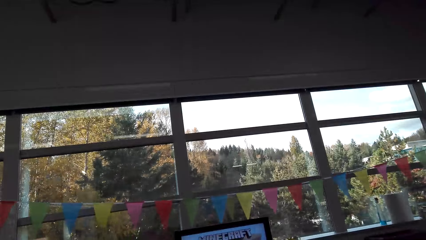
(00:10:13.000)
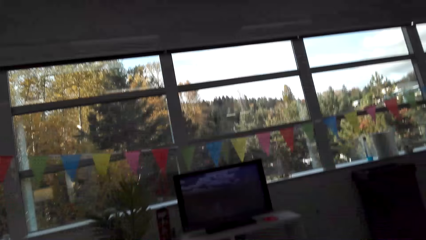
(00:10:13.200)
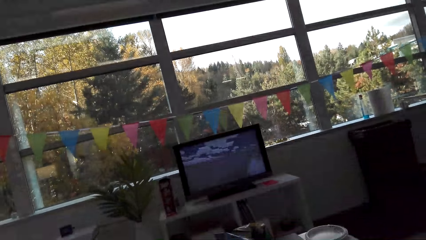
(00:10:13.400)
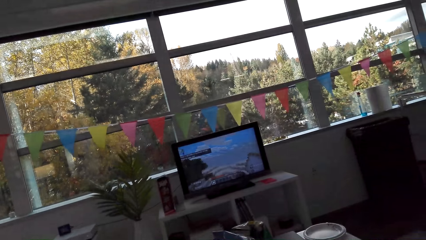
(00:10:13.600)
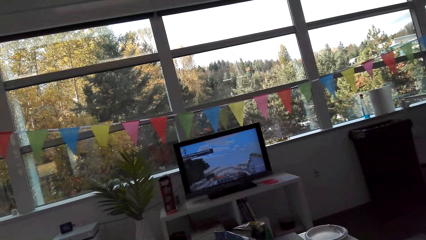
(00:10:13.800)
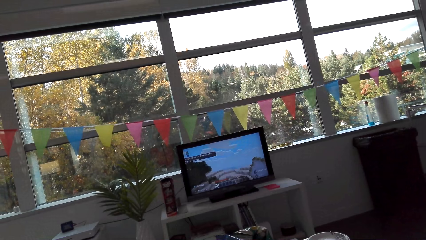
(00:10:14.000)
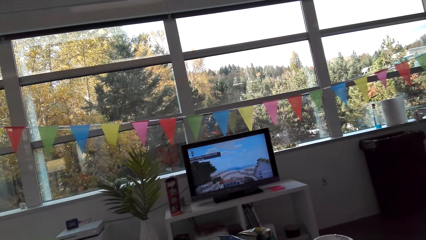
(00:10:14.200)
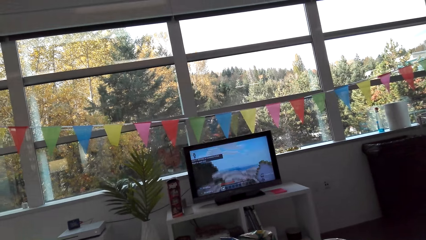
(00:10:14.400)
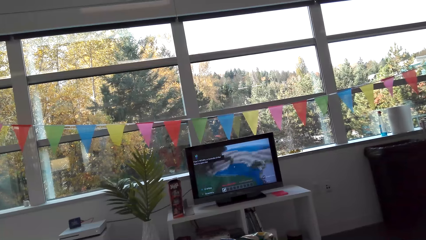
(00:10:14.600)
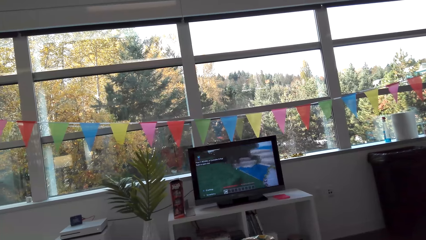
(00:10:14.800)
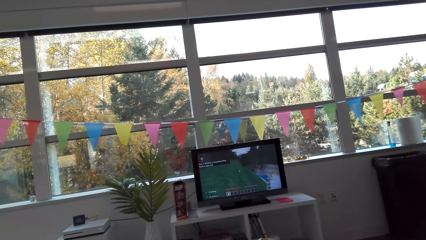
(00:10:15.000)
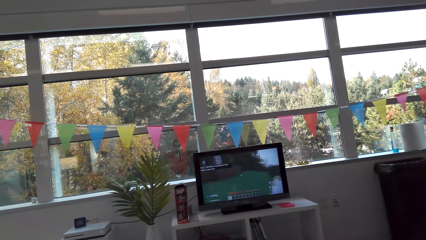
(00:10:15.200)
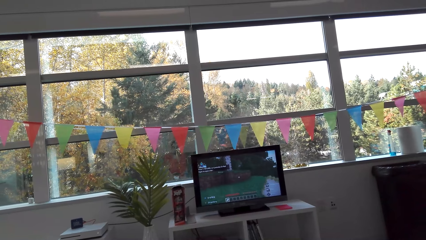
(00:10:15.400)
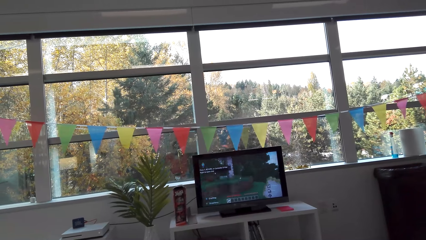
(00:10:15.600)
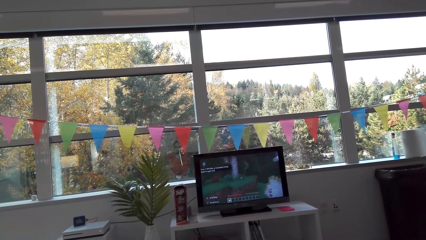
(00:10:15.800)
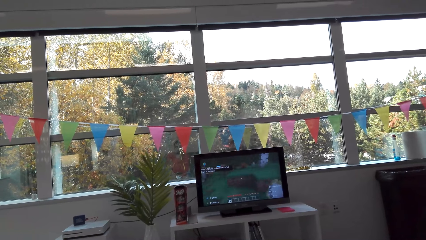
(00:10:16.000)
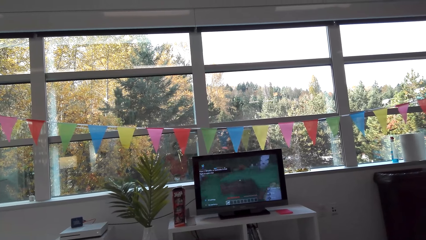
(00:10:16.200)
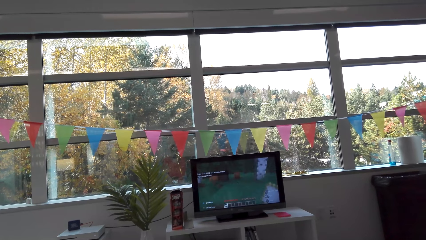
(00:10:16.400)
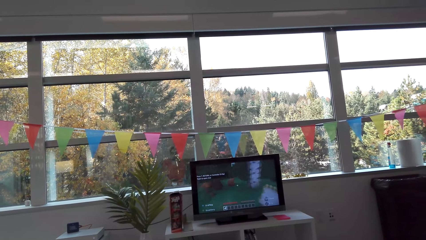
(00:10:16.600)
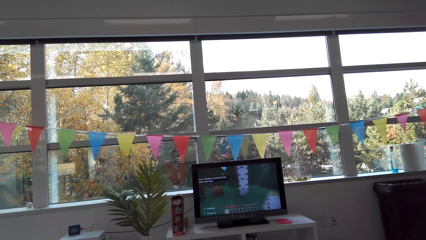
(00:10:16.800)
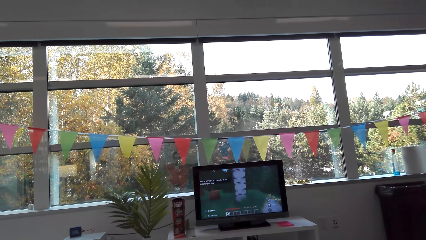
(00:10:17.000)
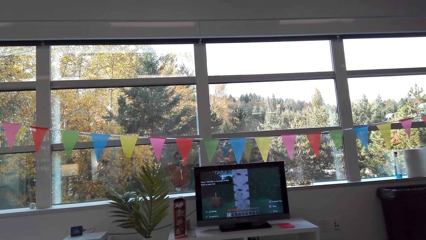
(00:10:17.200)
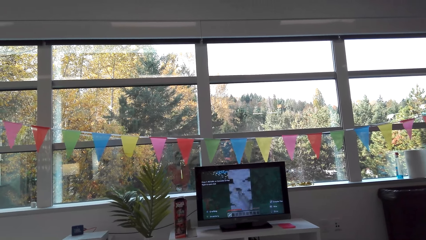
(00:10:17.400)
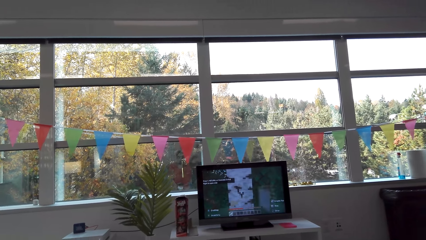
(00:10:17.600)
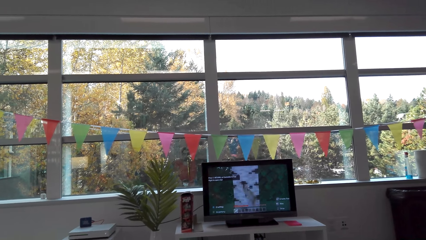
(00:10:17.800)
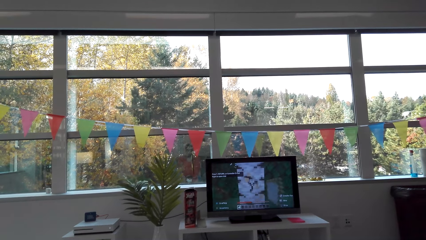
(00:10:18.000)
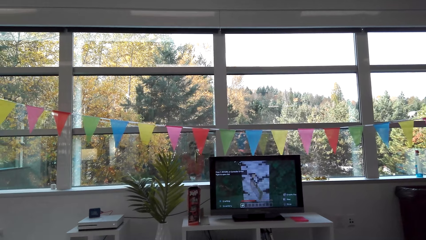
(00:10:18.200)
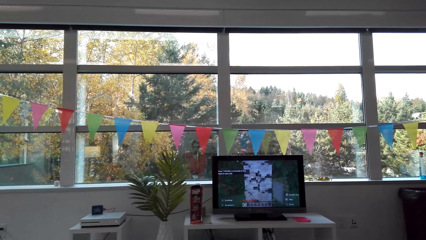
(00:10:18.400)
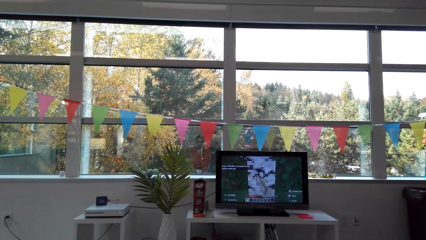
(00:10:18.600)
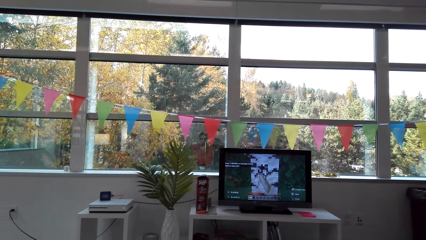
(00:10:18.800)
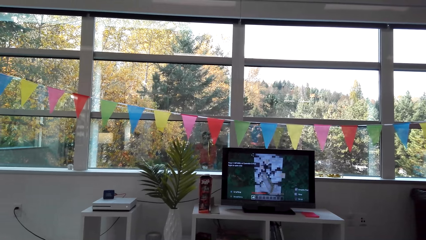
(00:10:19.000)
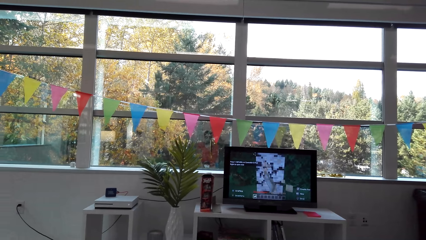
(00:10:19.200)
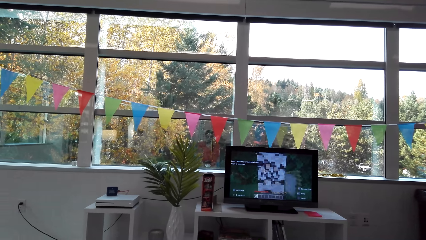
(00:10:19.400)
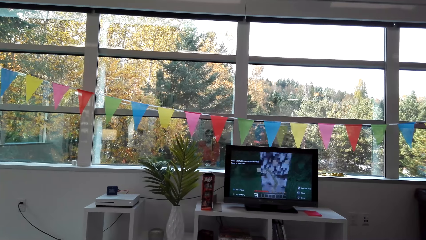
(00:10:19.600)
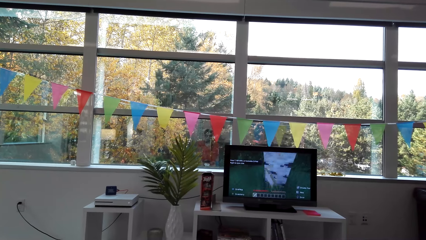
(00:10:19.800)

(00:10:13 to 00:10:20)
The camera wearer plays the game on Xbox.

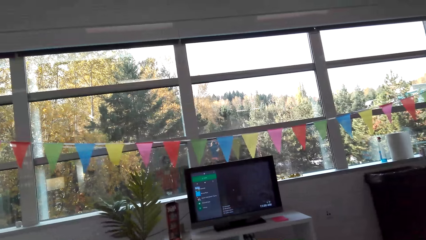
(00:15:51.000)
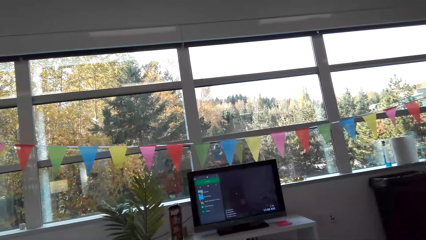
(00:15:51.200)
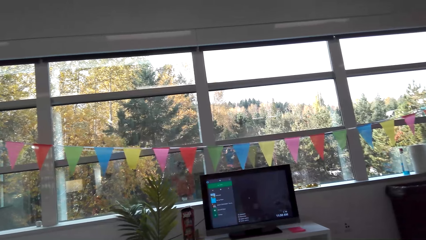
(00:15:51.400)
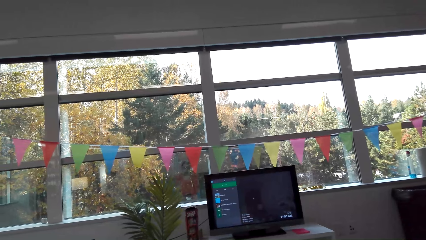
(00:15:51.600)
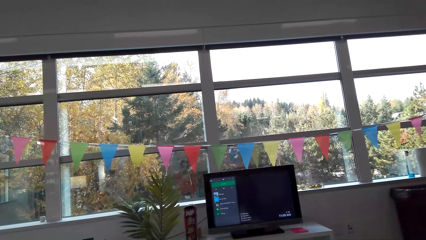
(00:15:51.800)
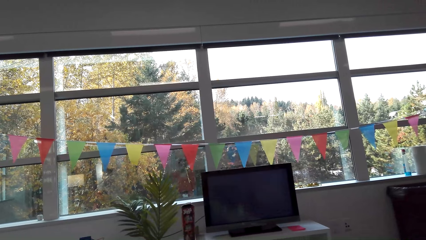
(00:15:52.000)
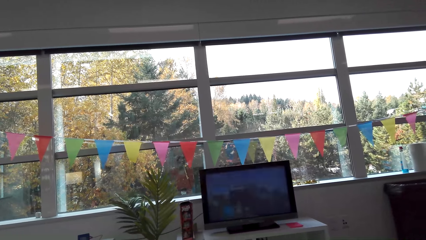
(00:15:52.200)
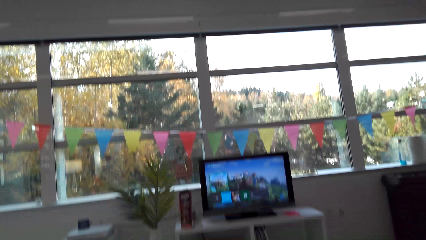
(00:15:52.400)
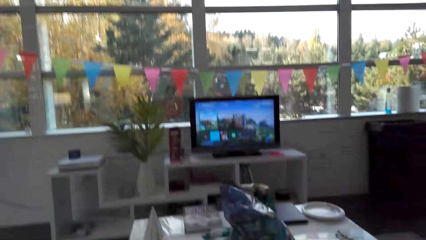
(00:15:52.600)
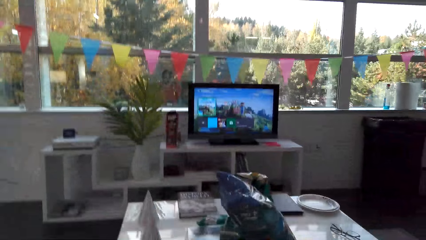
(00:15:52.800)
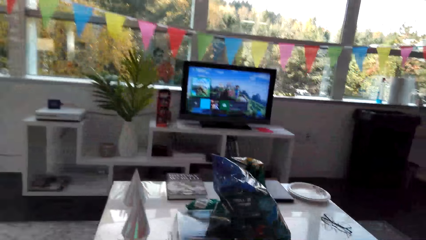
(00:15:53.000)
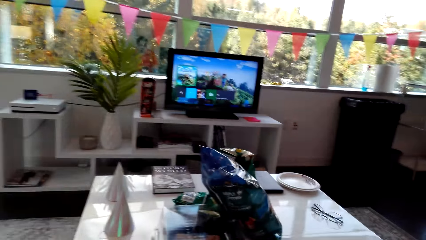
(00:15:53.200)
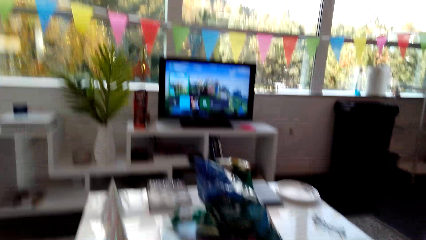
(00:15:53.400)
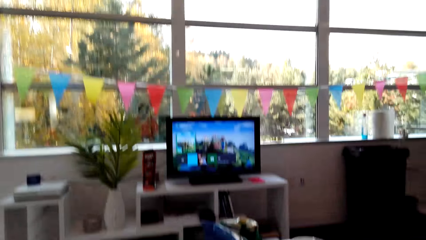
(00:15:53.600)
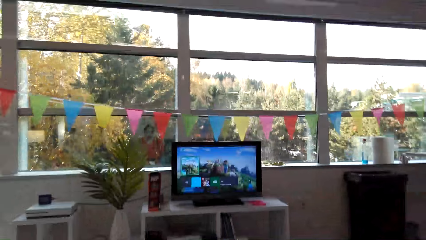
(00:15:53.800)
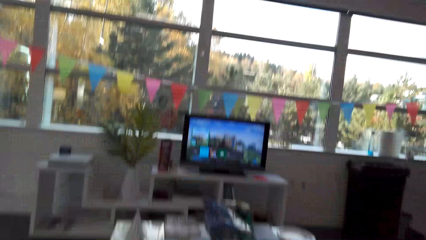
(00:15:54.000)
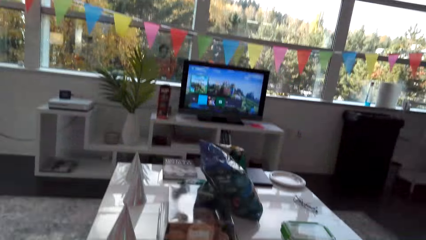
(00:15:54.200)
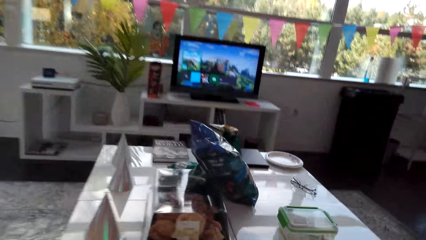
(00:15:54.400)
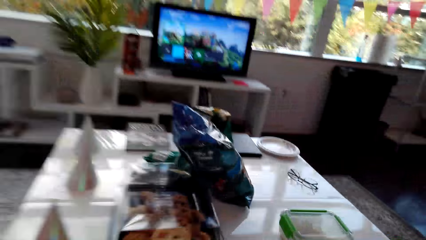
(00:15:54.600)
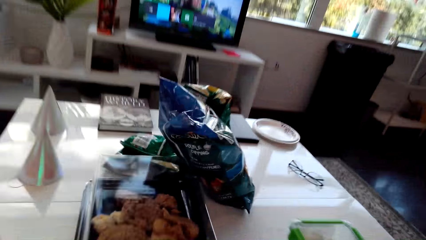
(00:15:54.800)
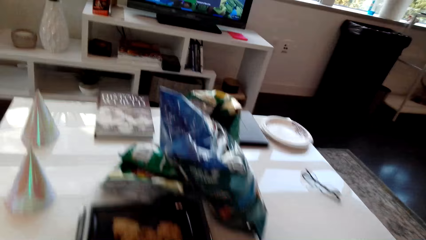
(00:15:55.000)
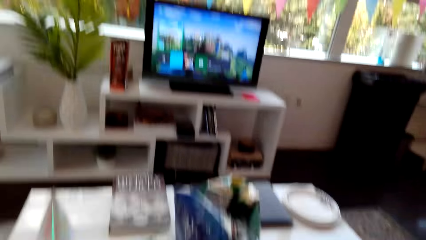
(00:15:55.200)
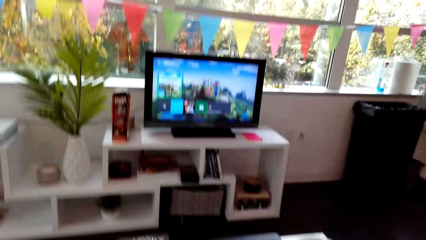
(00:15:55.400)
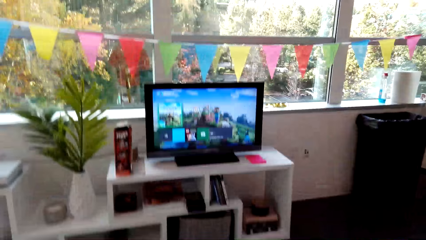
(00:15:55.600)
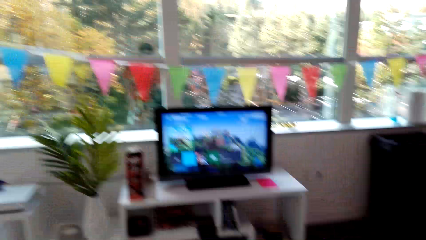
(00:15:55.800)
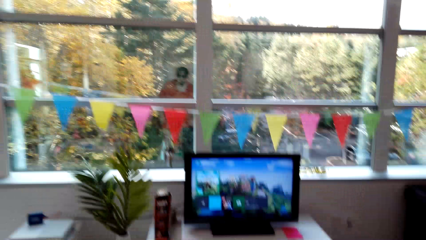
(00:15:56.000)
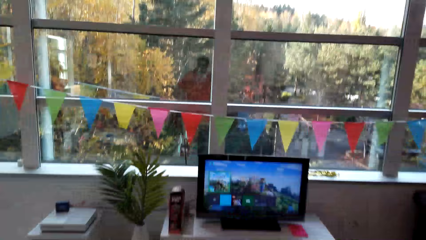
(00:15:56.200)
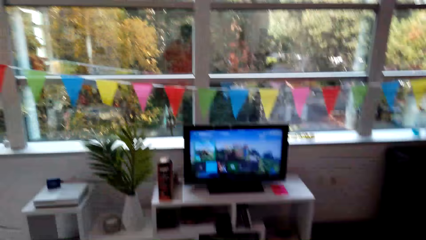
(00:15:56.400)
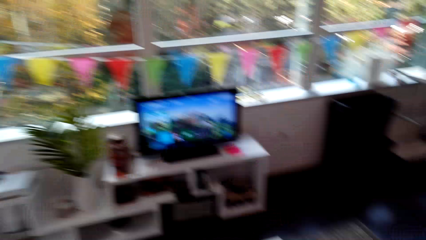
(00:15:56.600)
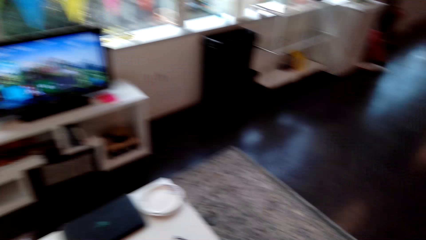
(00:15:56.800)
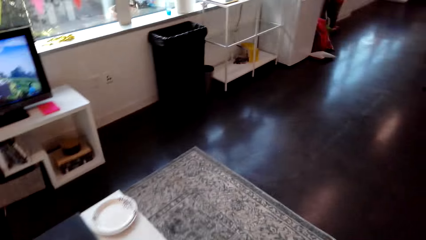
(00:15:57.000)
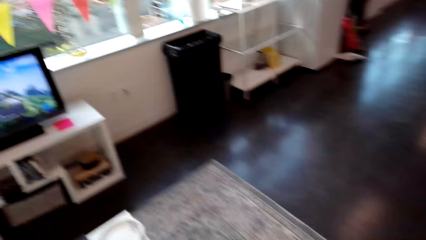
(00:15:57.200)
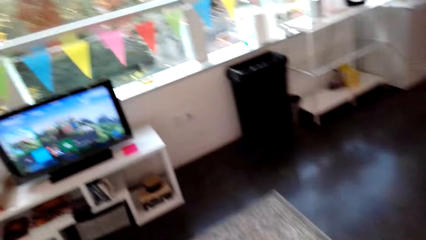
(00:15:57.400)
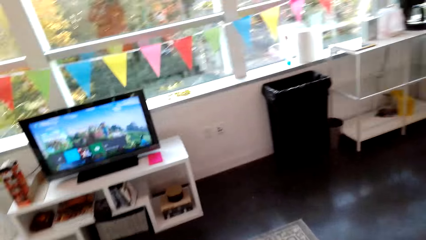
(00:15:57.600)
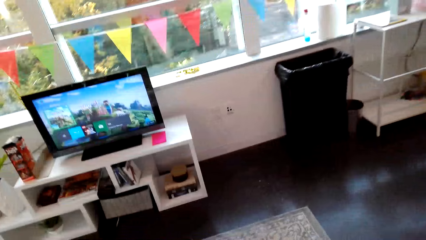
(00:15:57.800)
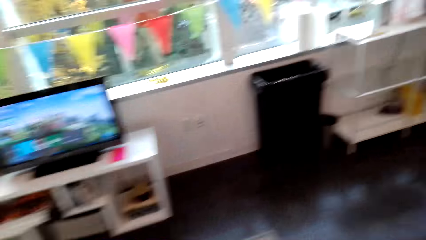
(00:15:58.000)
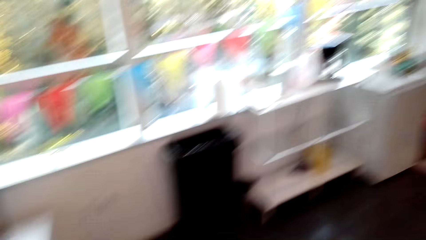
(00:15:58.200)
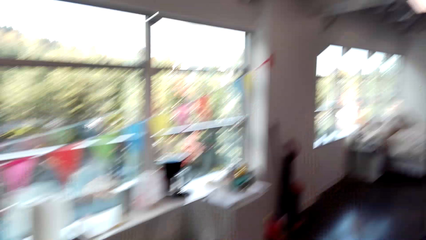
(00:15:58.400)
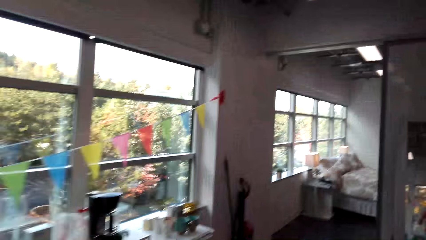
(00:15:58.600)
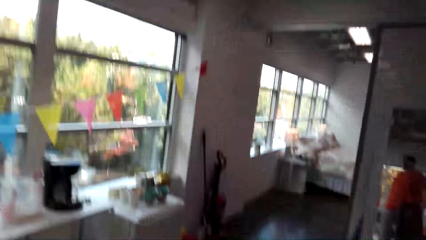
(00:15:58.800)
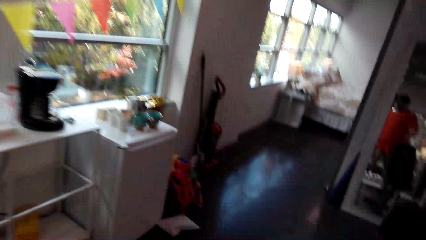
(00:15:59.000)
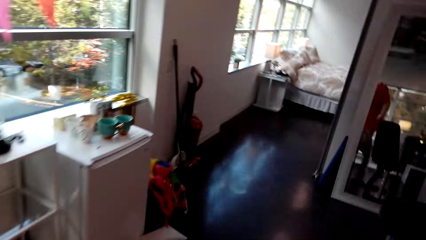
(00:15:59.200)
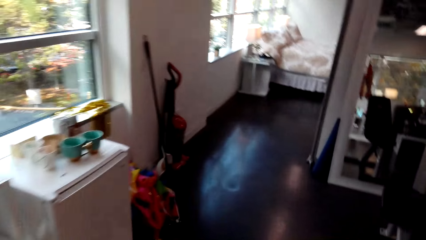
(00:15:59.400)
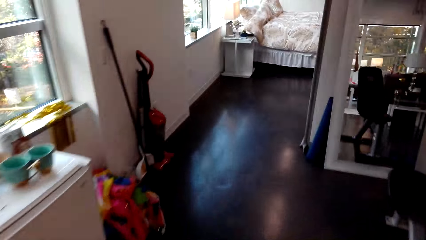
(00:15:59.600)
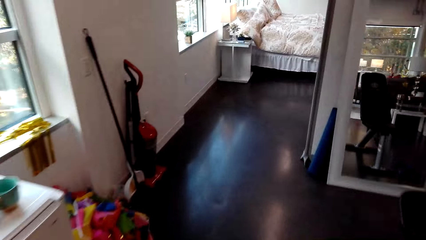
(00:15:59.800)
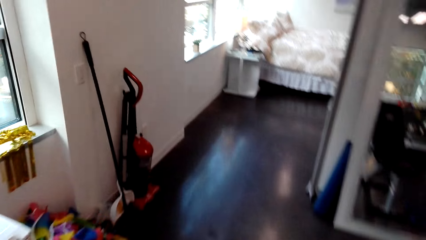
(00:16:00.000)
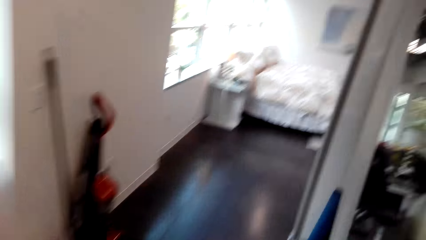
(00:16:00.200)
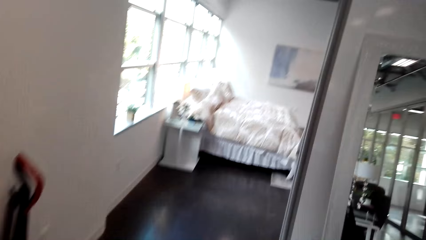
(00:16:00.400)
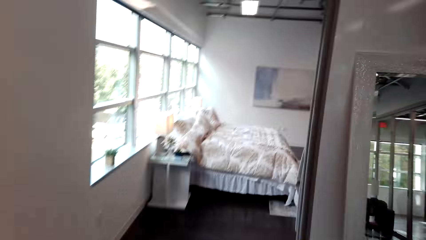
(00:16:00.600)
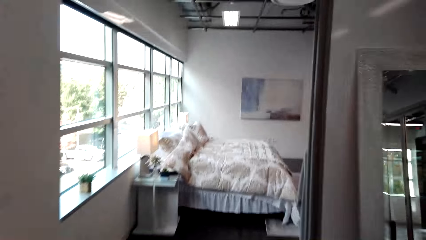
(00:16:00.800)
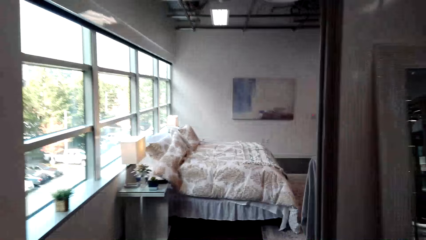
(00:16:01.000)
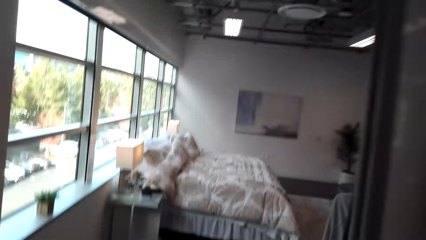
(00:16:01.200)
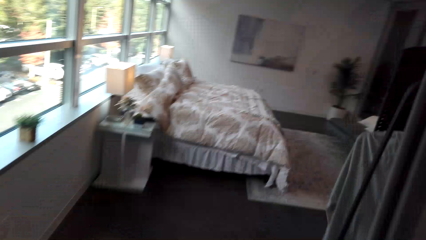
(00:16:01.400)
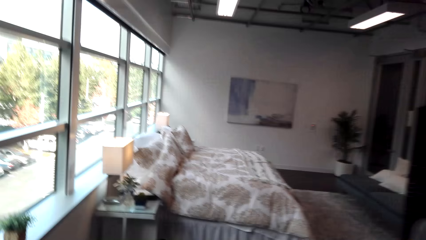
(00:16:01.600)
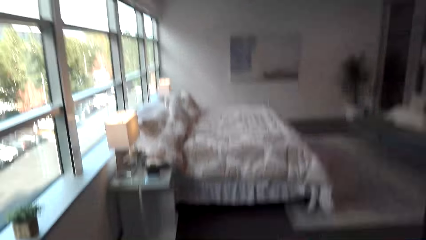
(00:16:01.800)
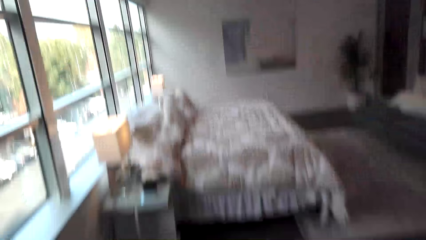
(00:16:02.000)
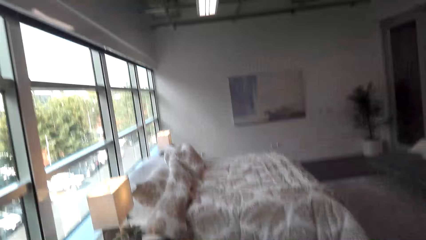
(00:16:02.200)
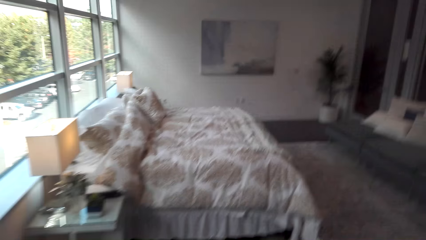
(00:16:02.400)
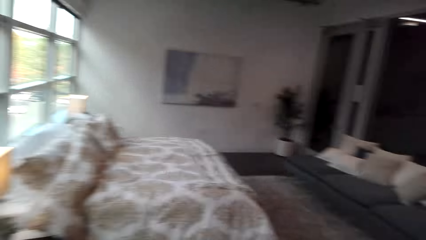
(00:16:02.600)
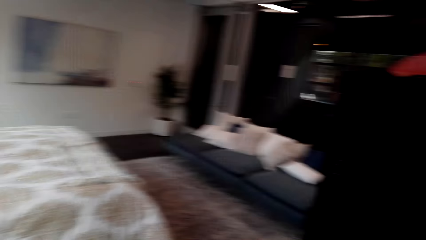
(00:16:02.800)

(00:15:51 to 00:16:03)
The camera wearer stops the game. They stand up. They walk around the house. They walk into the bedroom.
